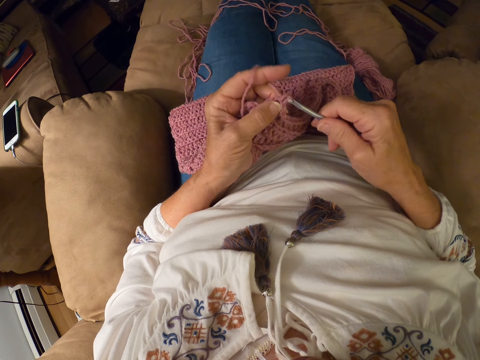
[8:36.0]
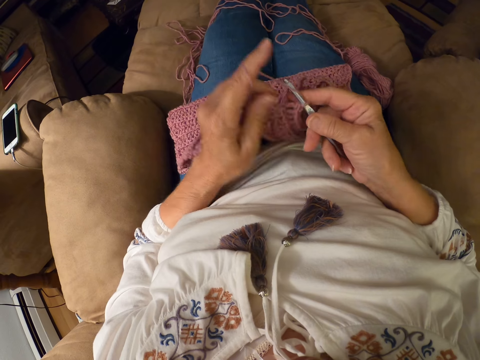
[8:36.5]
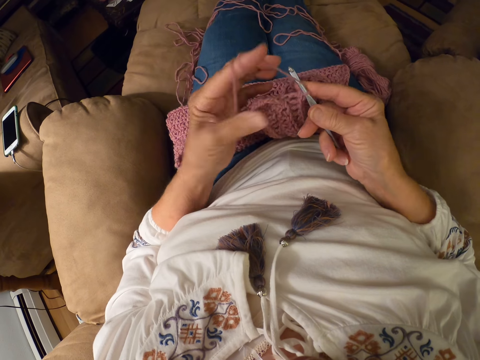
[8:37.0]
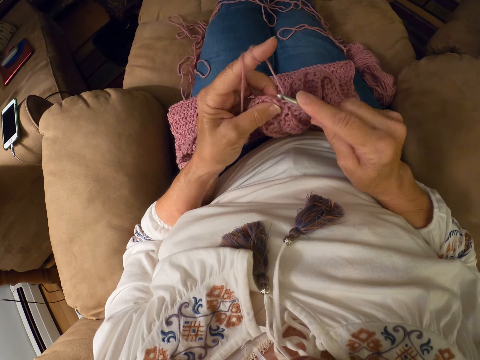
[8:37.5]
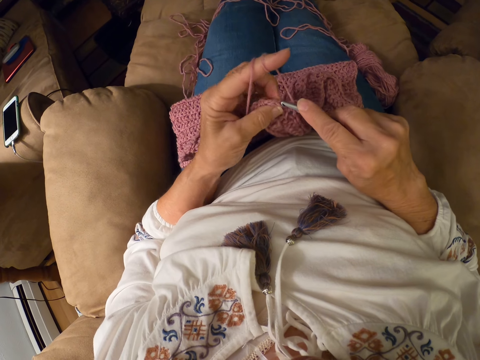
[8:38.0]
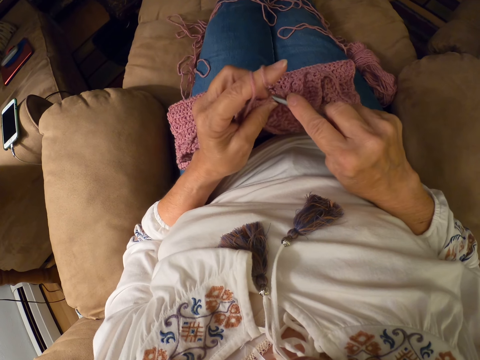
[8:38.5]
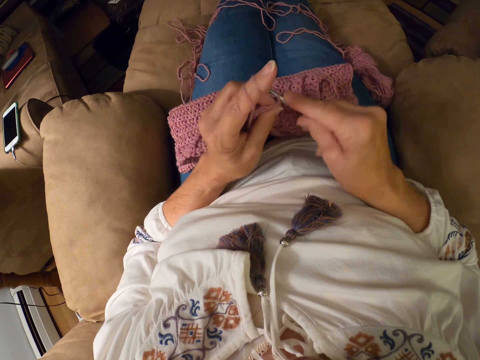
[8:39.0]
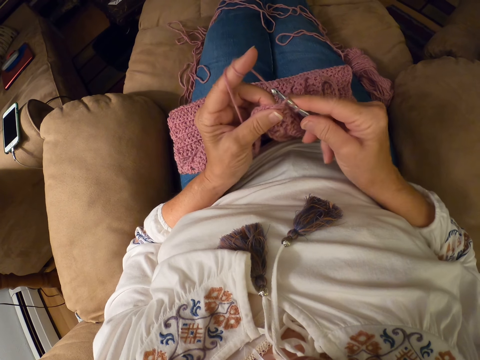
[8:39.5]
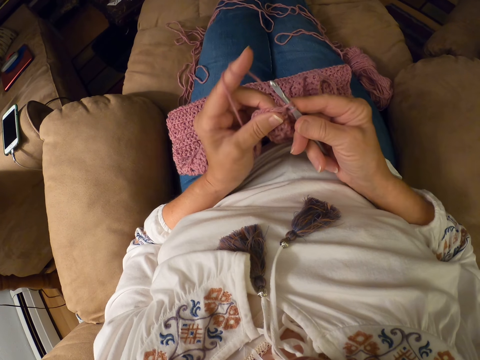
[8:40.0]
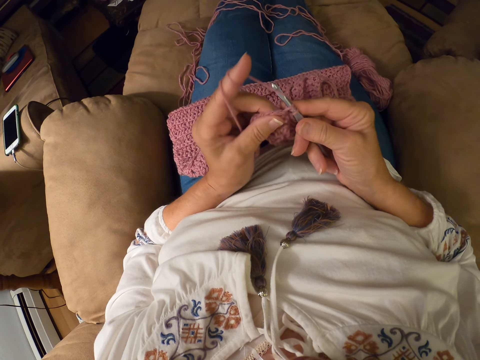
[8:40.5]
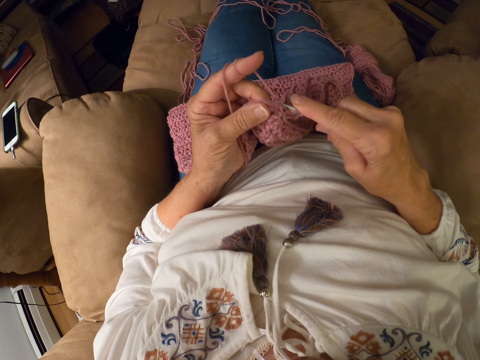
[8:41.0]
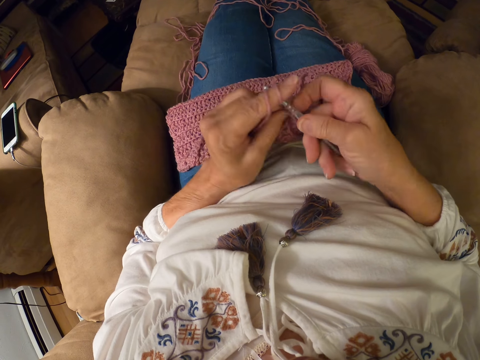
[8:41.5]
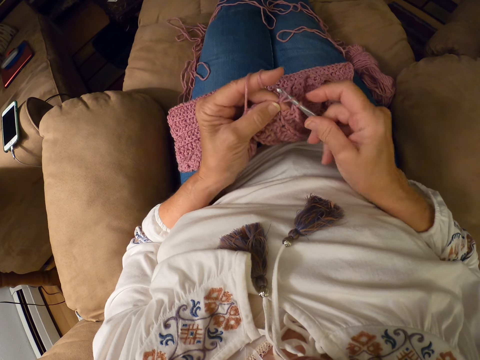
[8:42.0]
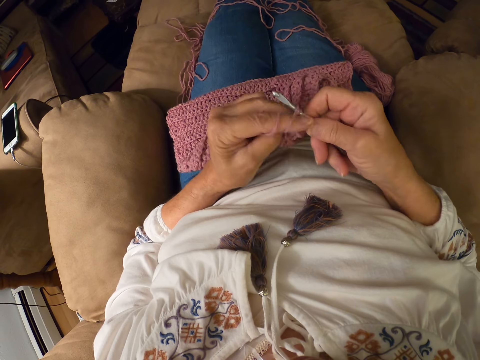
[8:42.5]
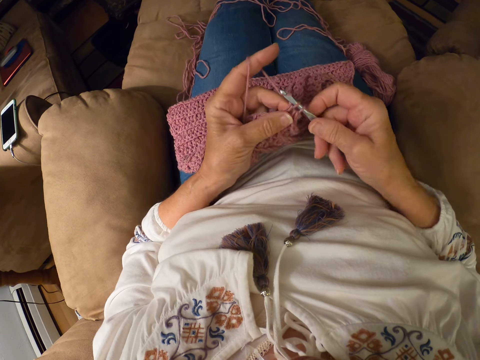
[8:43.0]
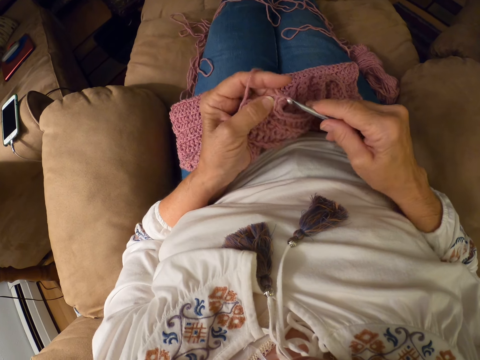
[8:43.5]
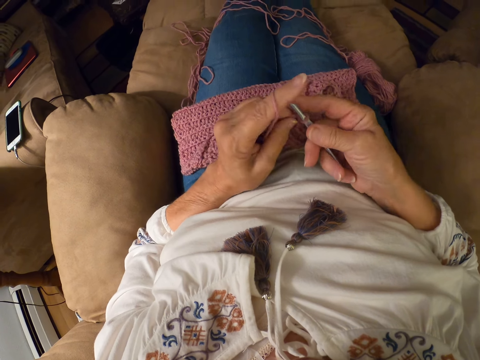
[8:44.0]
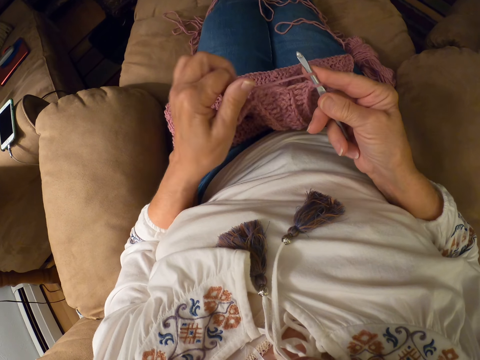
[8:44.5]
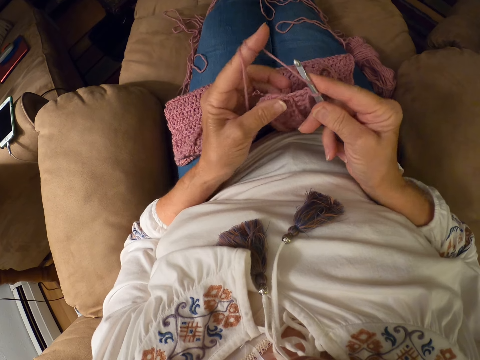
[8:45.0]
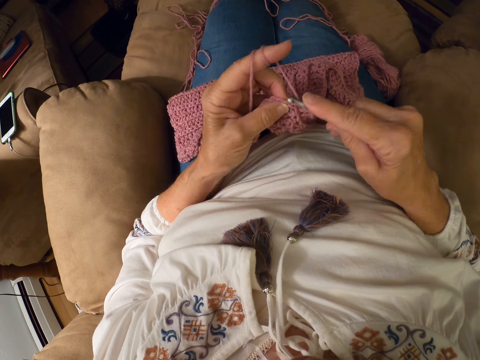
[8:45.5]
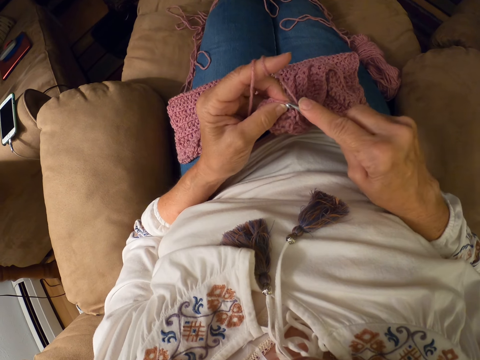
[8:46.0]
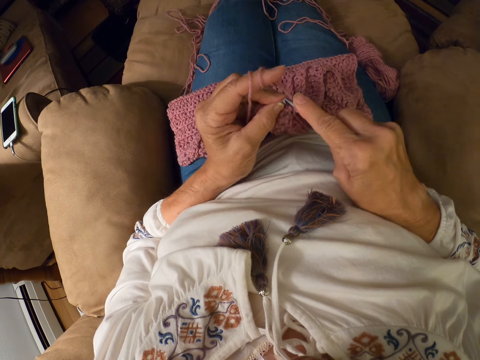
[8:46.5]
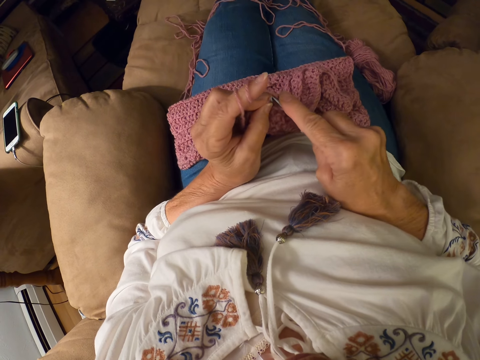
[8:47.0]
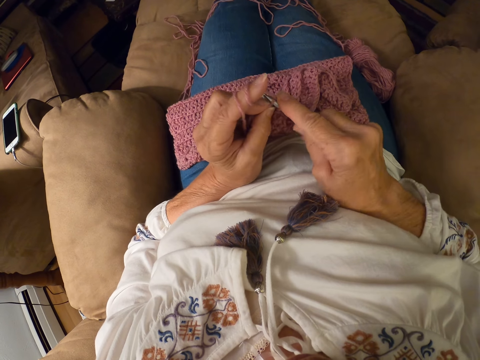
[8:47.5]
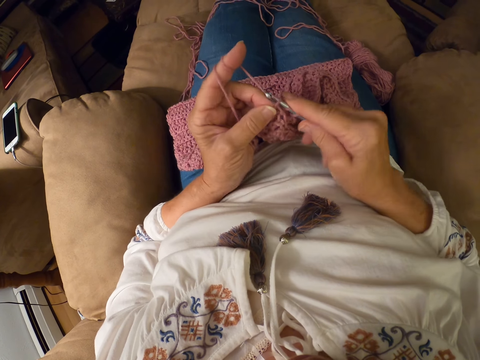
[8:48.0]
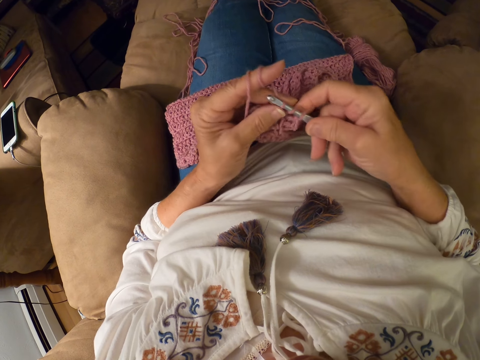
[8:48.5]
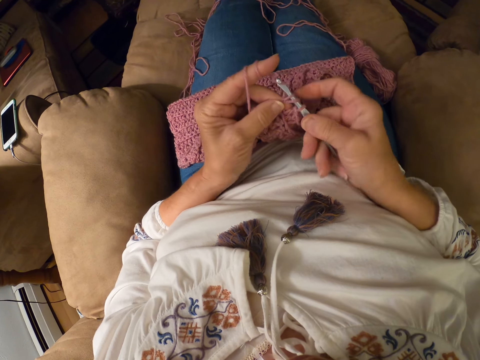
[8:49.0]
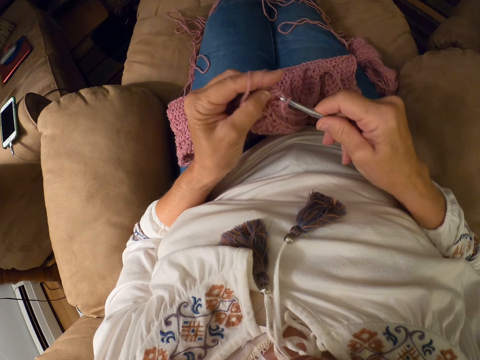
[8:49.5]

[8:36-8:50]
The camera wearer rolls the yarn around her left index finger. She crochets with the yarn. She rolls the yarn around her left index finger. She crochets with the yarn.

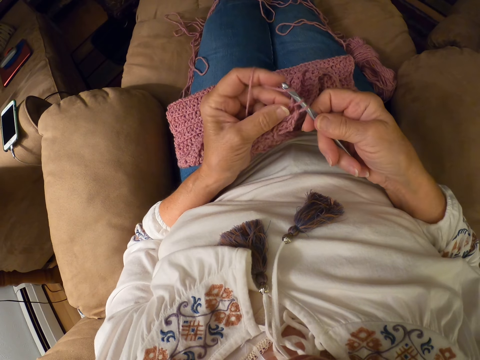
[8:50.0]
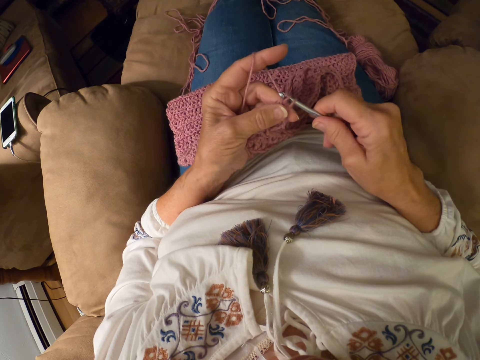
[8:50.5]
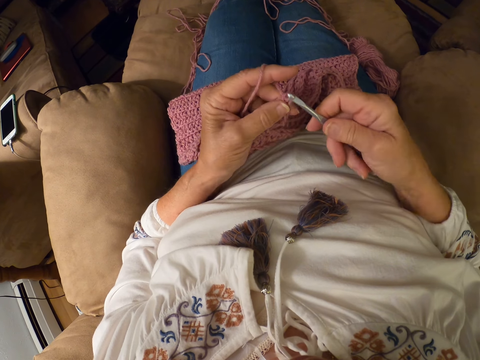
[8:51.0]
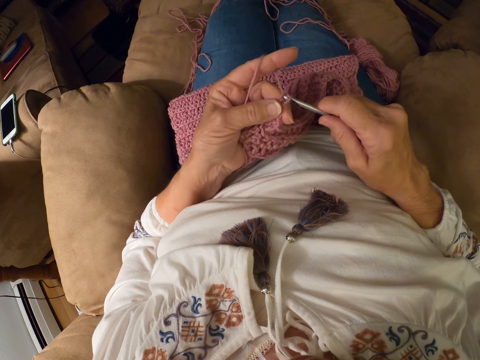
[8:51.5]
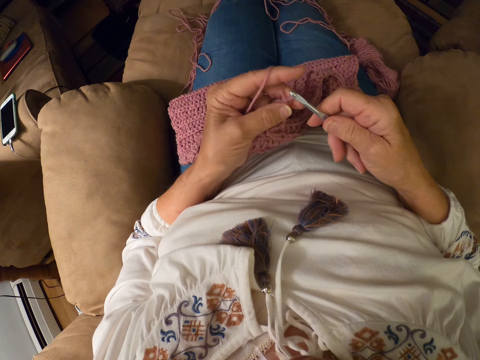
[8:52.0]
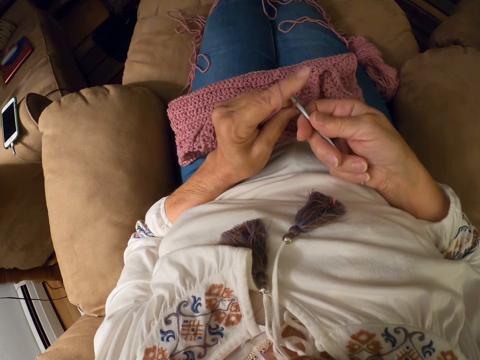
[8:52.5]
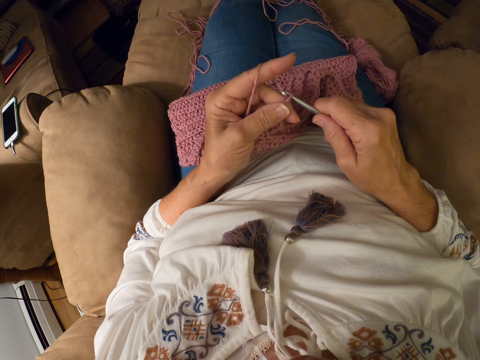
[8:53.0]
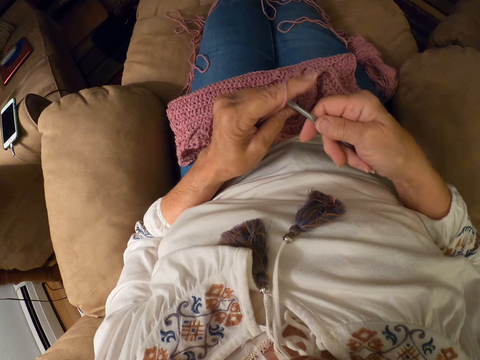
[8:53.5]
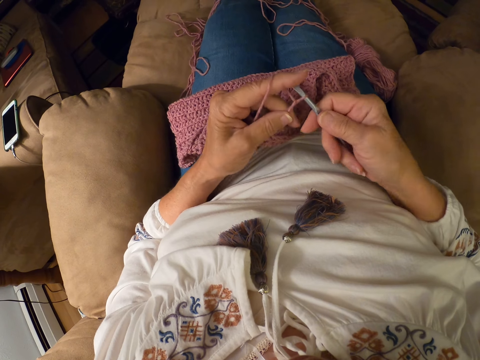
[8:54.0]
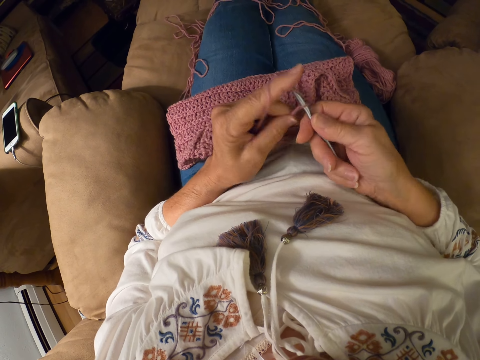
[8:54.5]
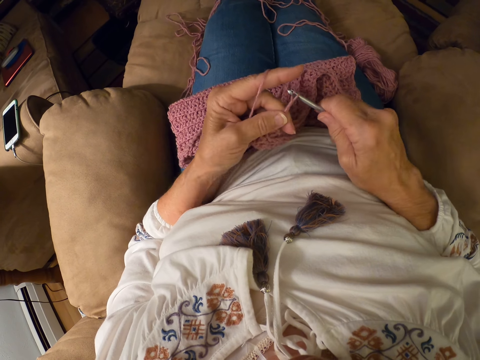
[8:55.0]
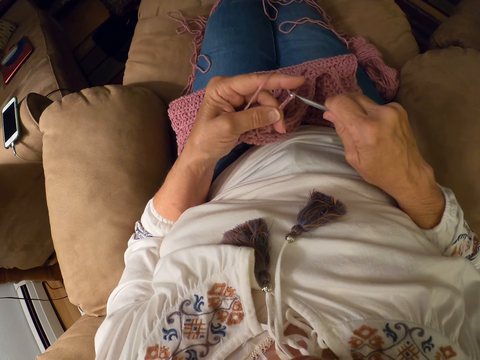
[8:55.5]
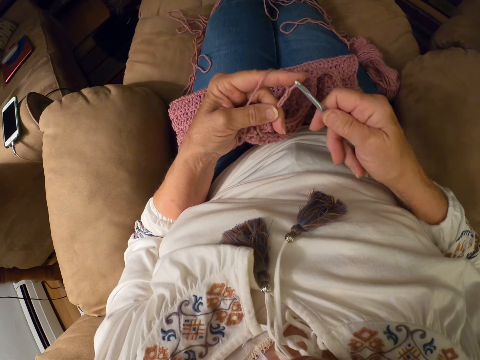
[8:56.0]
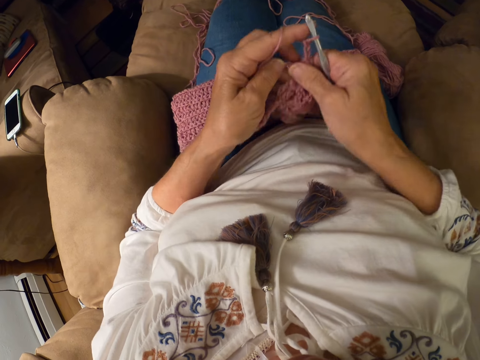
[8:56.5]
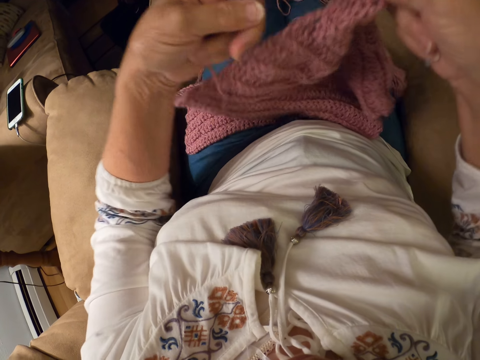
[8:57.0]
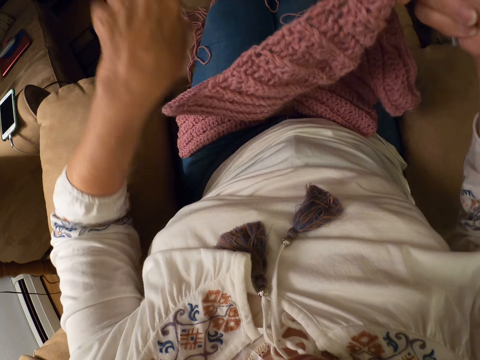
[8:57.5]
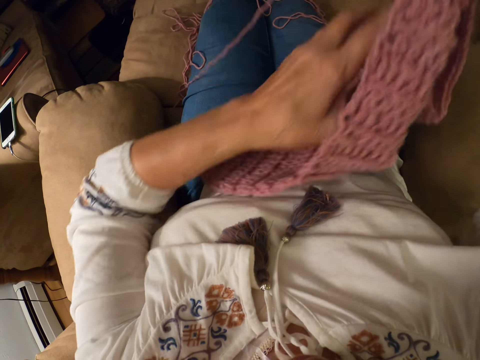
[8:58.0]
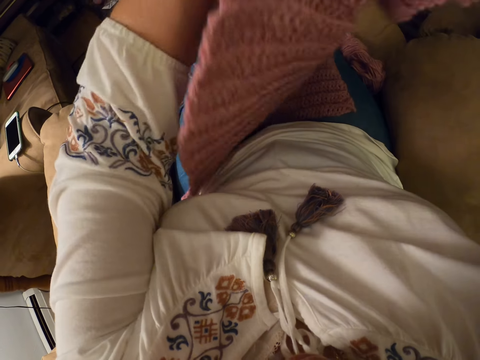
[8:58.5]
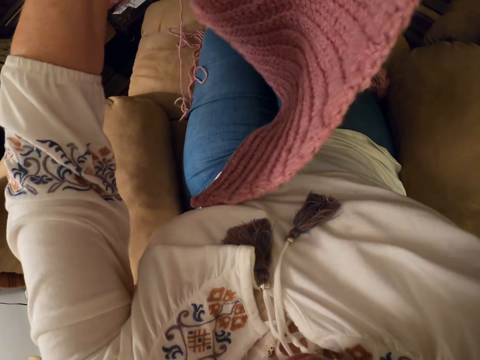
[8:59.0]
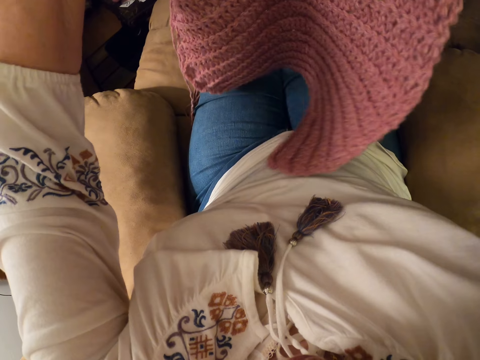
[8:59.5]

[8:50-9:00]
The camera wearer adjusts the fabric with both hands. They lift up the cloth using both hands and turn the cloth.

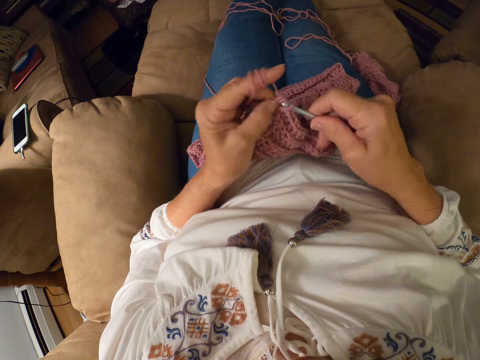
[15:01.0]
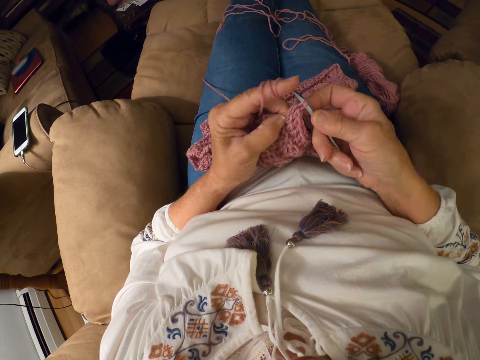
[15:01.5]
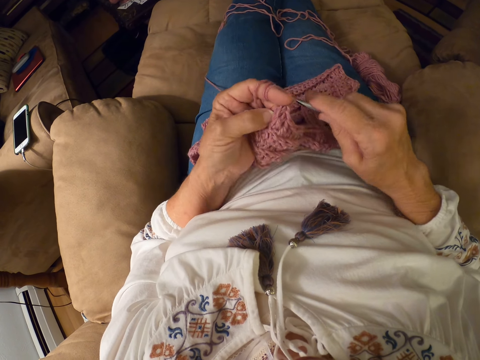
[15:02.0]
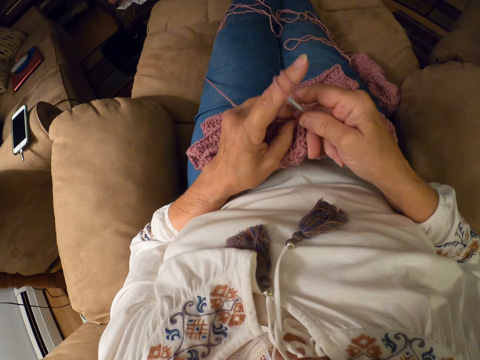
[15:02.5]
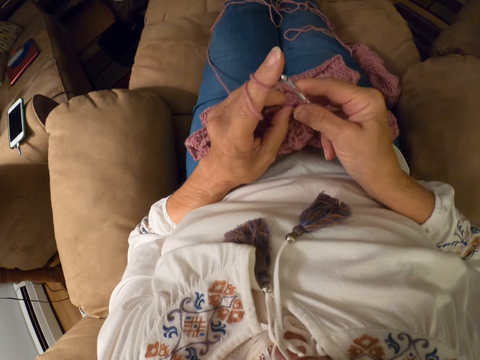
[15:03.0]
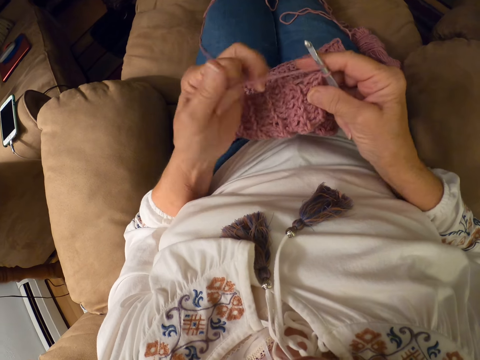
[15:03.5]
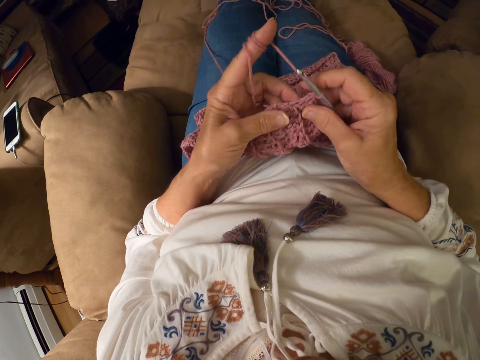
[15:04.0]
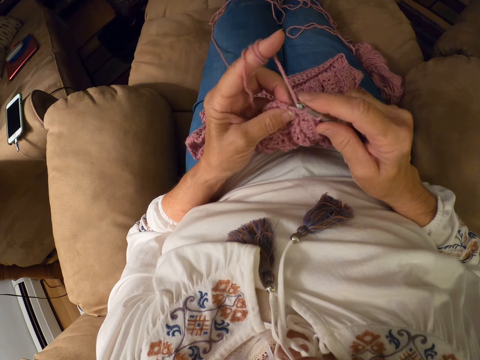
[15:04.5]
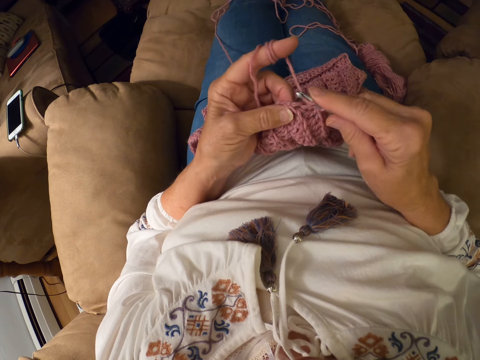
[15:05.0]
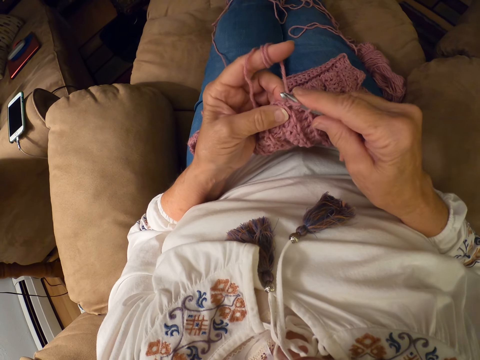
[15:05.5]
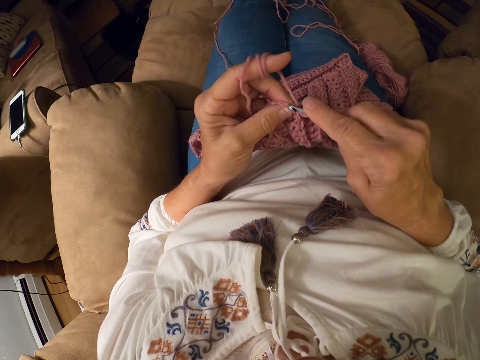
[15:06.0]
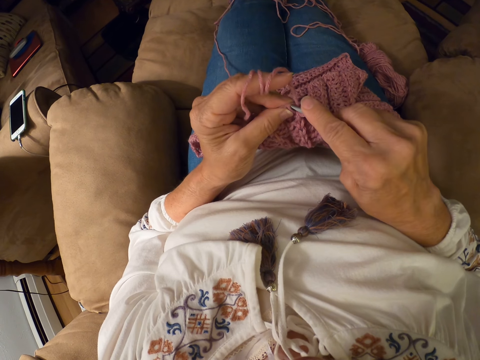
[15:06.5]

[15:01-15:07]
The camera wearer rolls the yarn around her left index finger. She crochets with the yarn.
